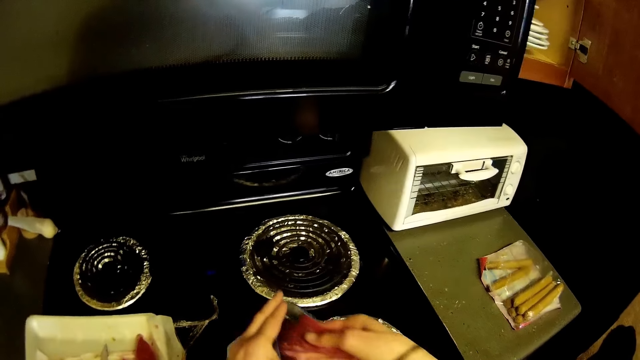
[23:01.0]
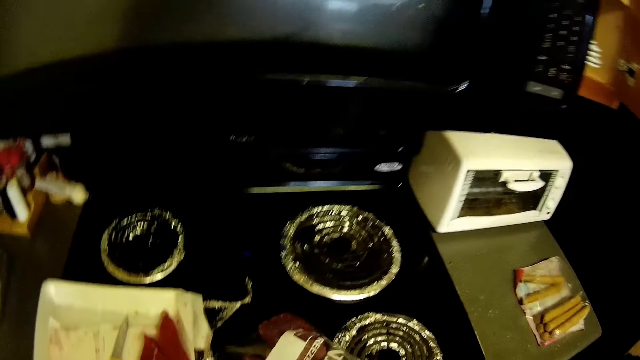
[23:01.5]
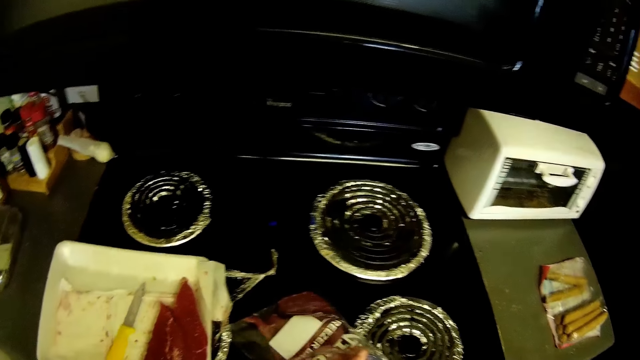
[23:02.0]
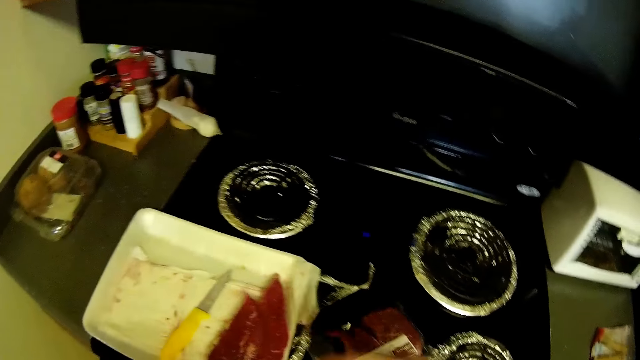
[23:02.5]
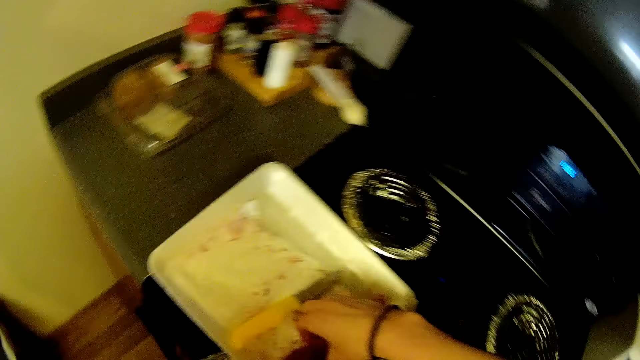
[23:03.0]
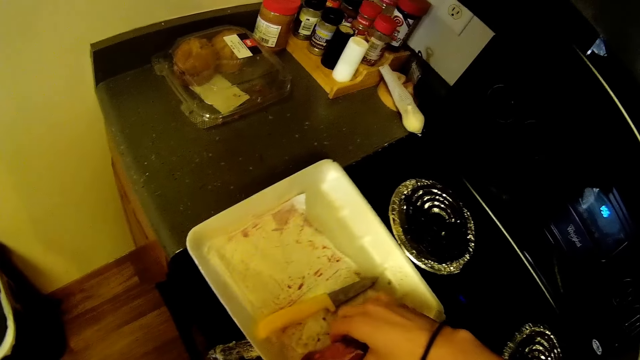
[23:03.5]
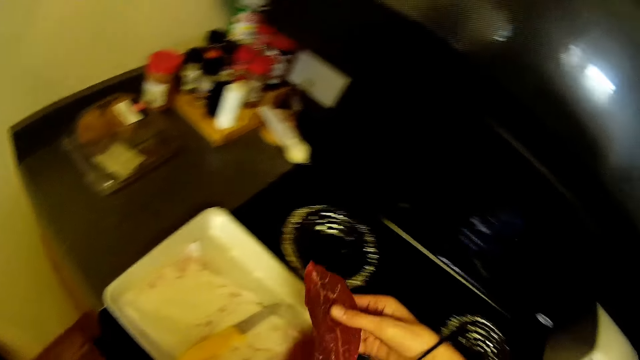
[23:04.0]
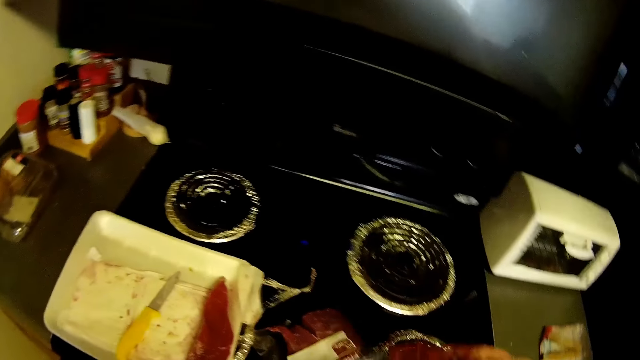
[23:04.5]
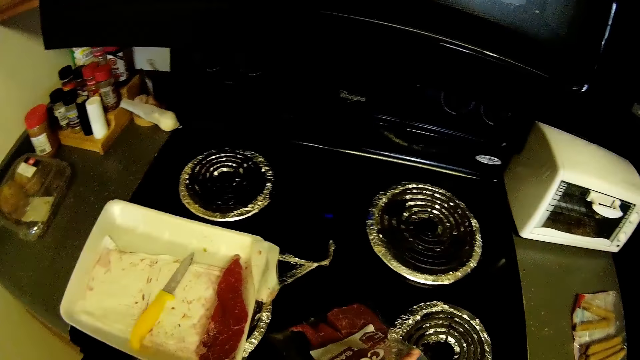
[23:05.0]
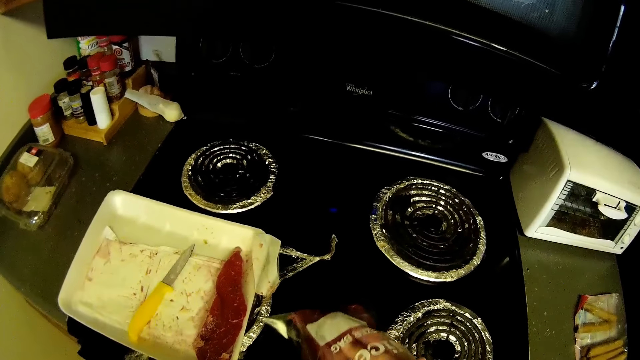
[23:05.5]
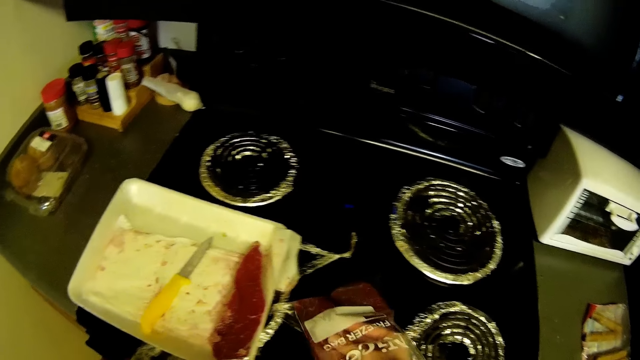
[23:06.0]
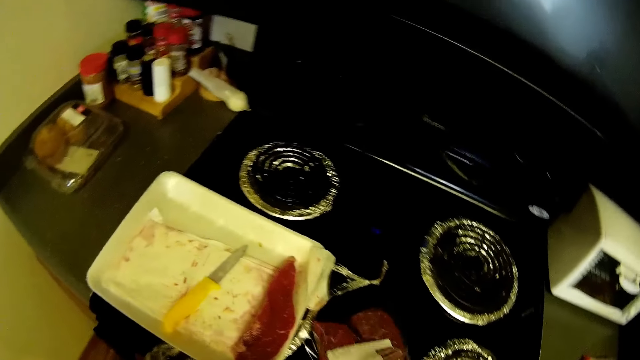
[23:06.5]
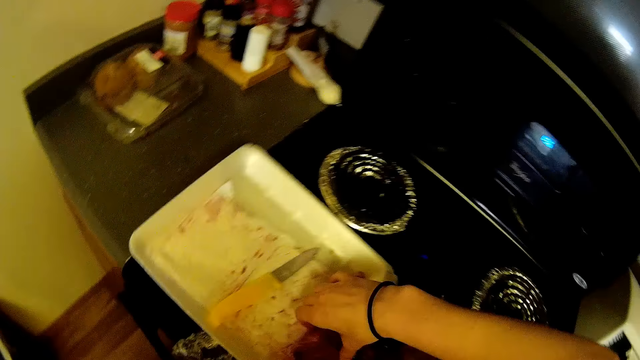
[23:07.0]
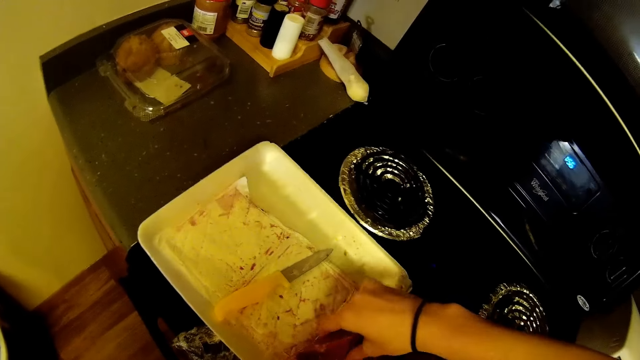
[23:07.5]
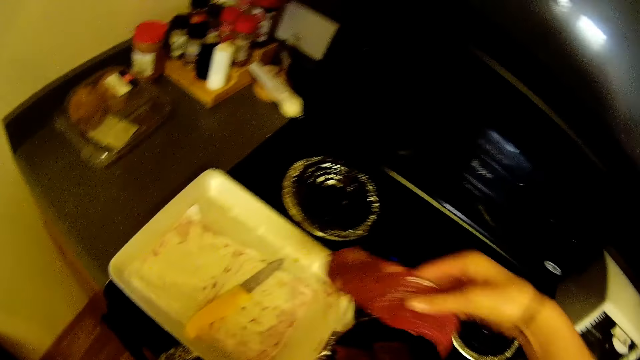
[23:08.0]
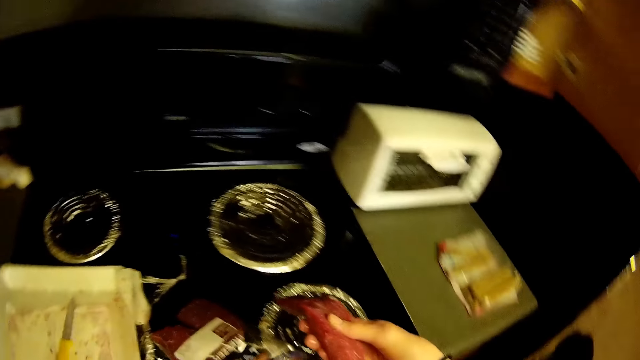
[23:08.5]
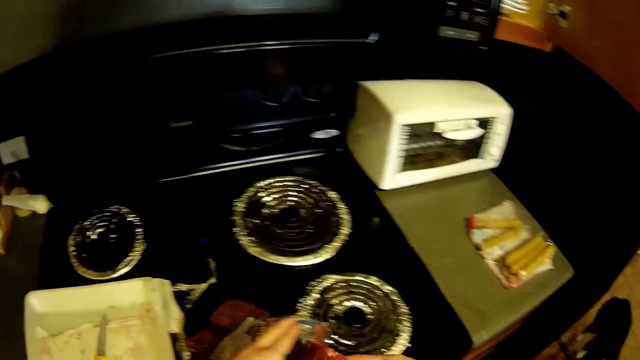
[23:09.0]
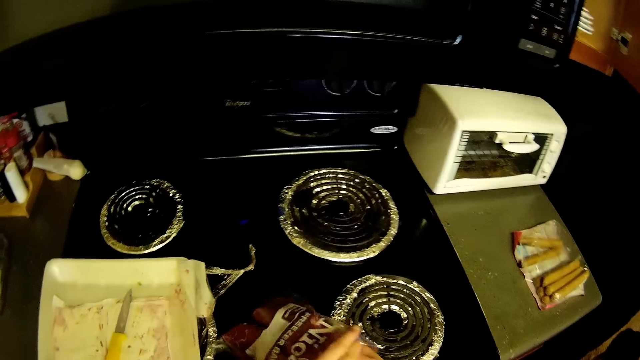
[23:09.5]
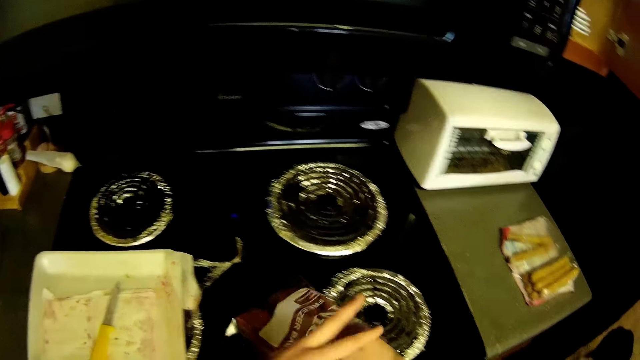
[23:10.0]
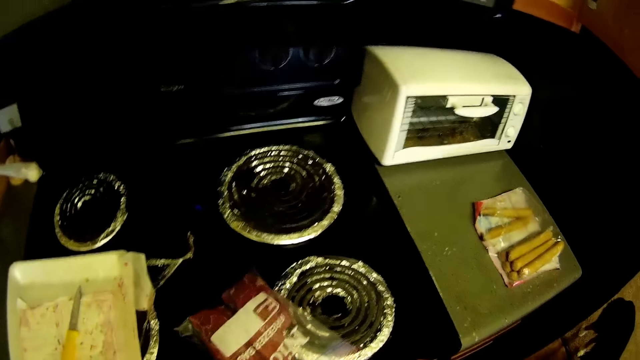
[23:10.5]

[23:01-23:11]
The camera wearer picks up another steak in a paper plate on top of the gas cooker with his right hand. He places the steak into the zipper bag in his left hand. He picks up another steak in the paper plate on top of the gas cooker with his right hand. He places the steak into the zipper bag in his left hand.

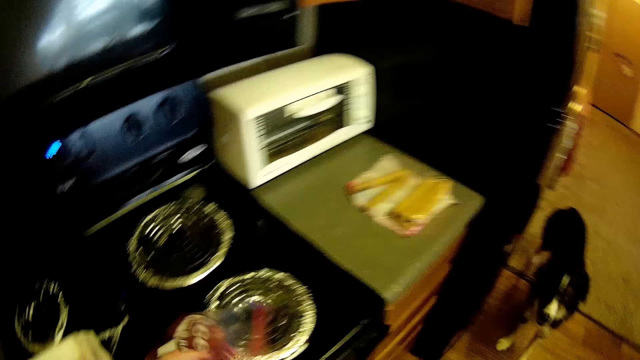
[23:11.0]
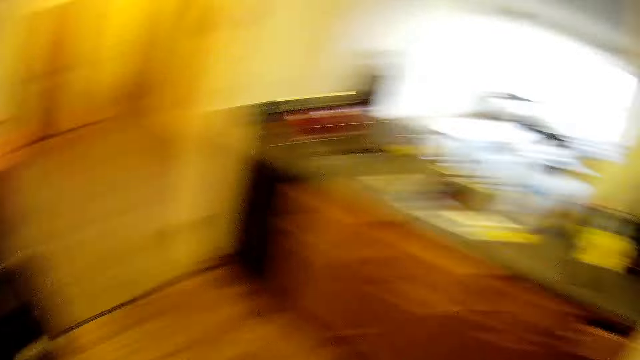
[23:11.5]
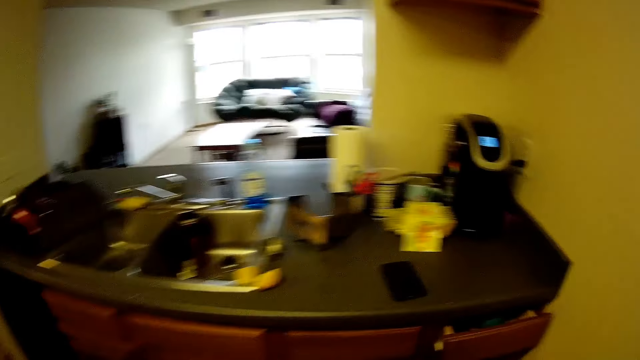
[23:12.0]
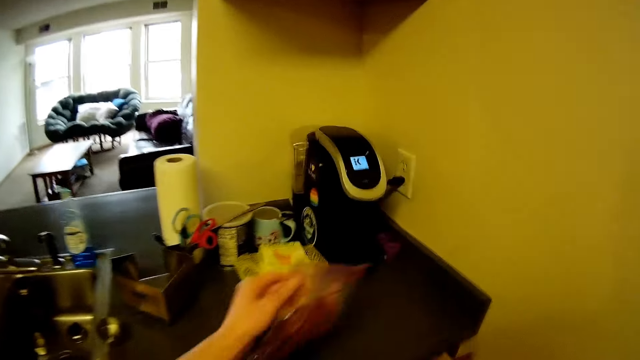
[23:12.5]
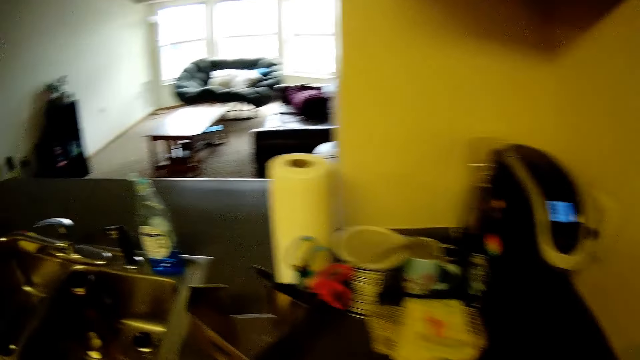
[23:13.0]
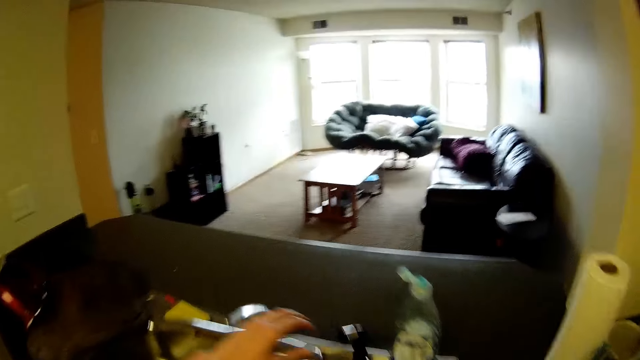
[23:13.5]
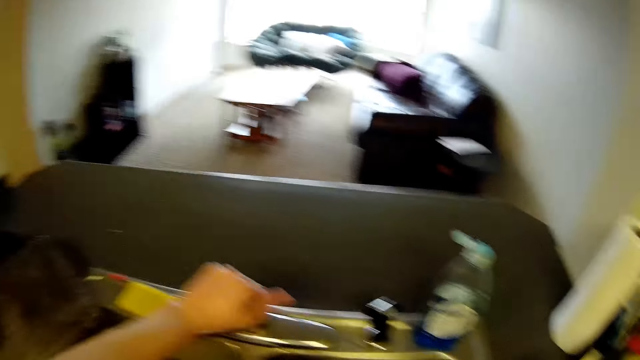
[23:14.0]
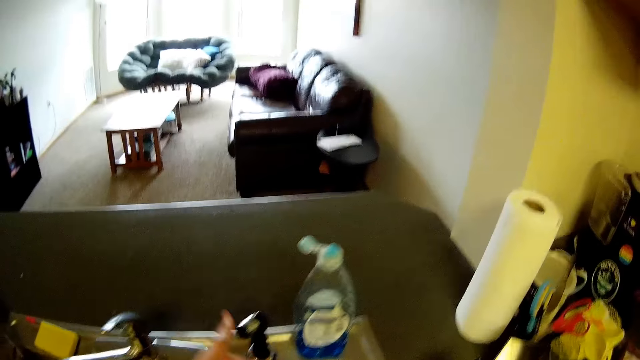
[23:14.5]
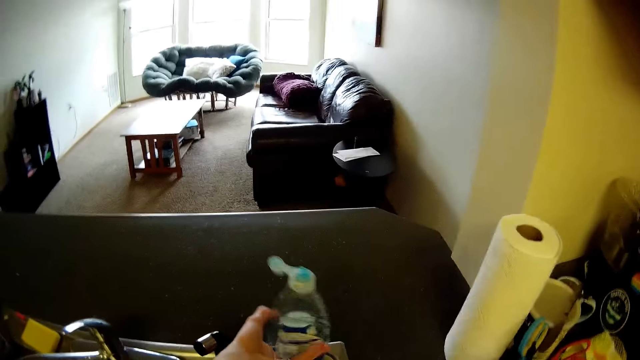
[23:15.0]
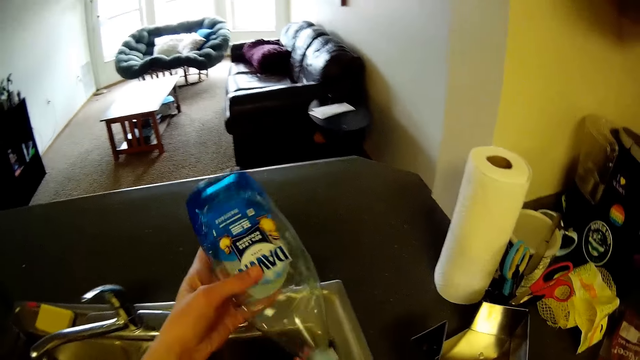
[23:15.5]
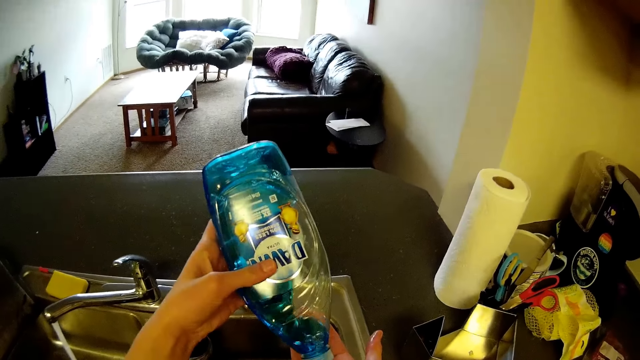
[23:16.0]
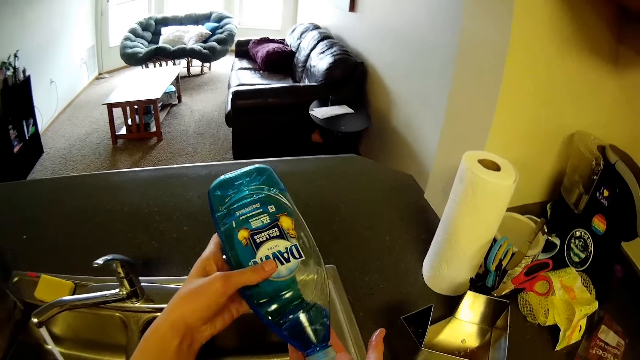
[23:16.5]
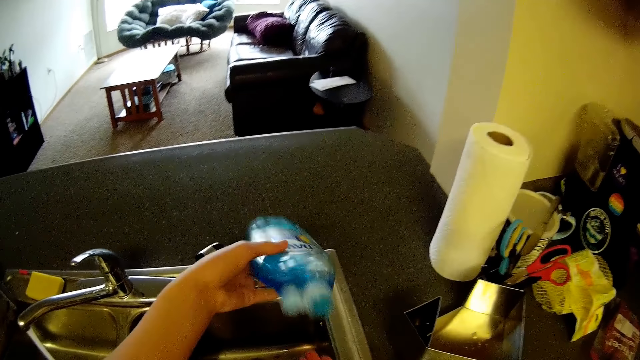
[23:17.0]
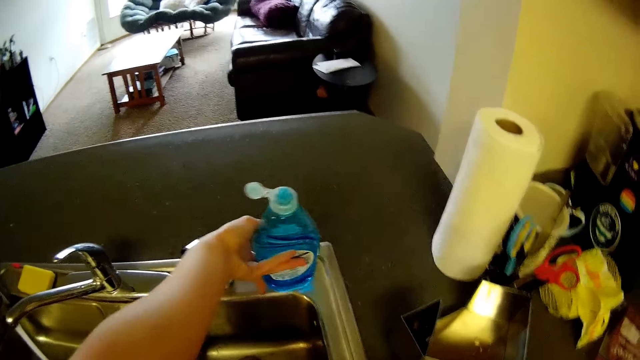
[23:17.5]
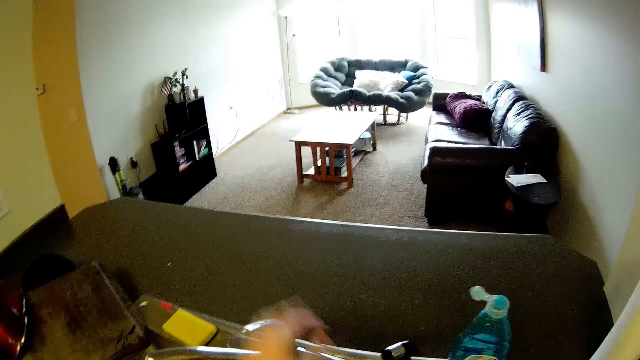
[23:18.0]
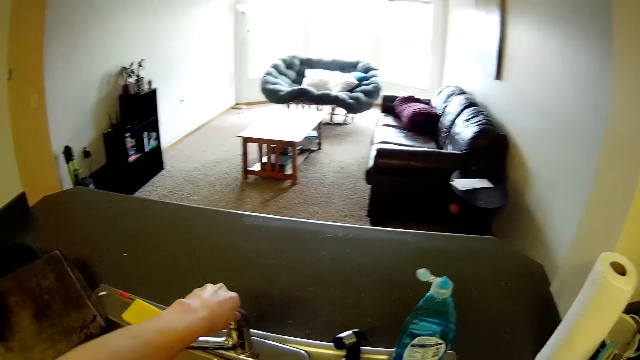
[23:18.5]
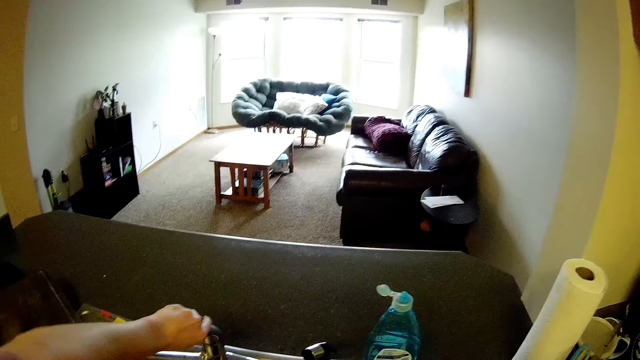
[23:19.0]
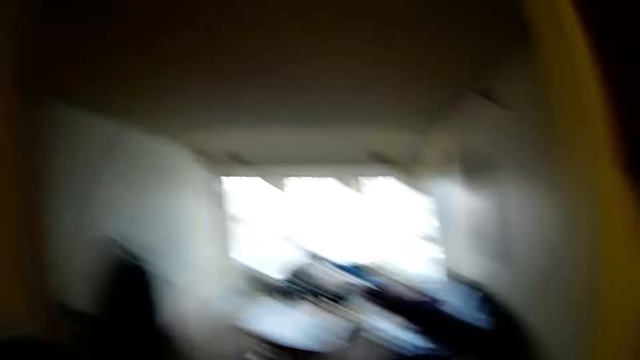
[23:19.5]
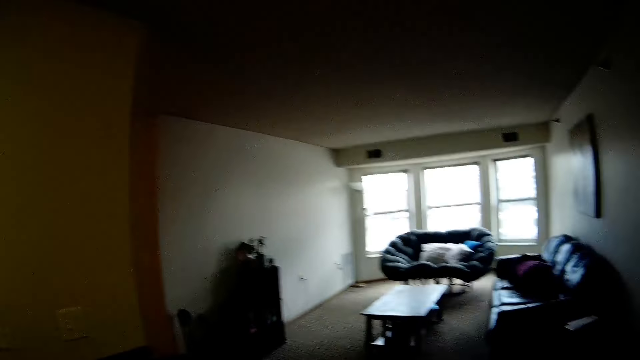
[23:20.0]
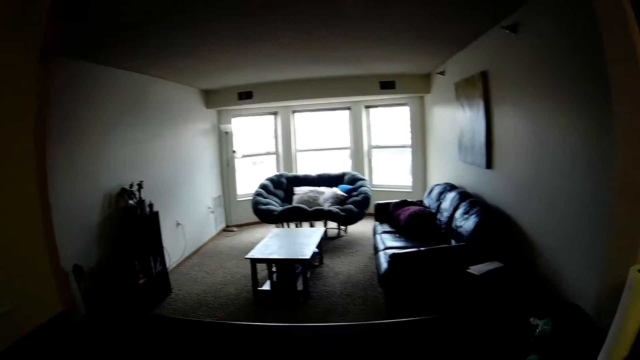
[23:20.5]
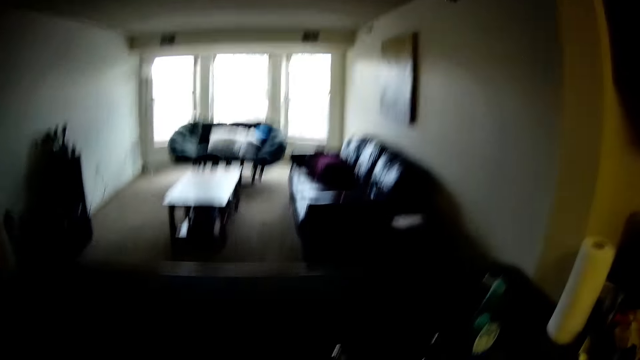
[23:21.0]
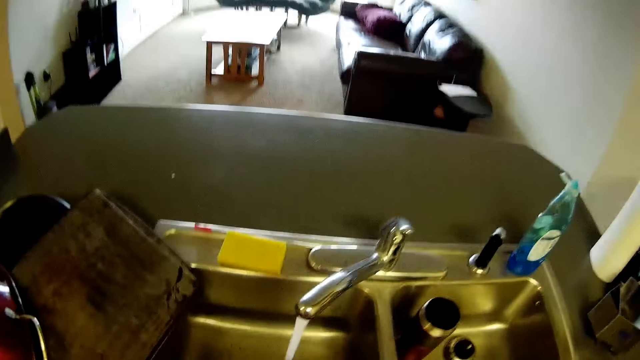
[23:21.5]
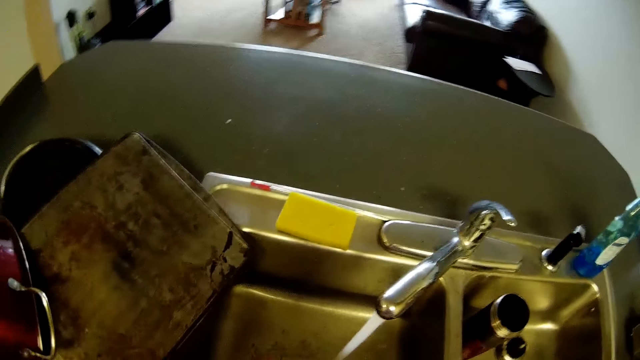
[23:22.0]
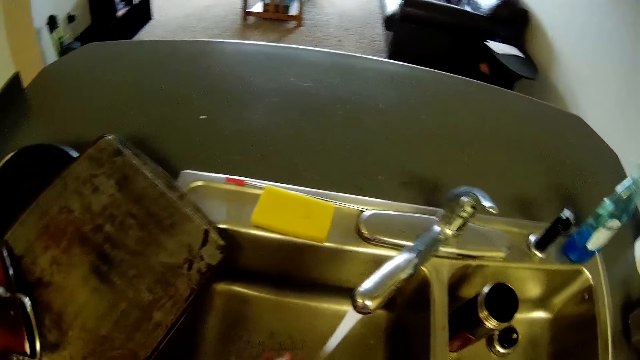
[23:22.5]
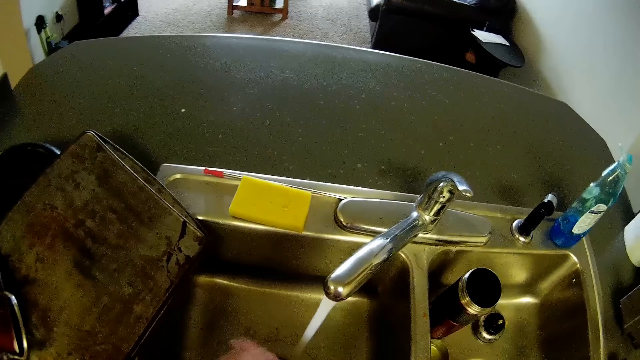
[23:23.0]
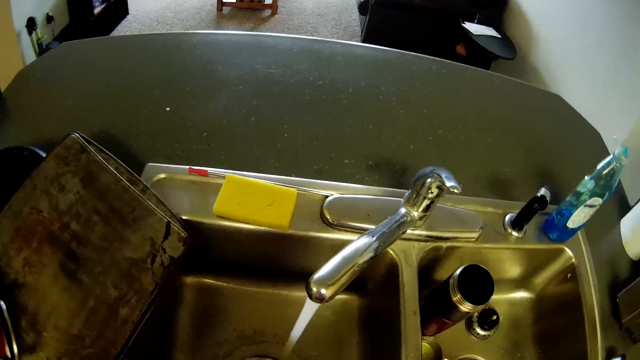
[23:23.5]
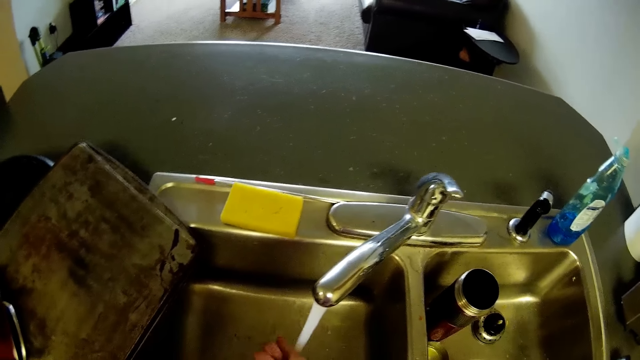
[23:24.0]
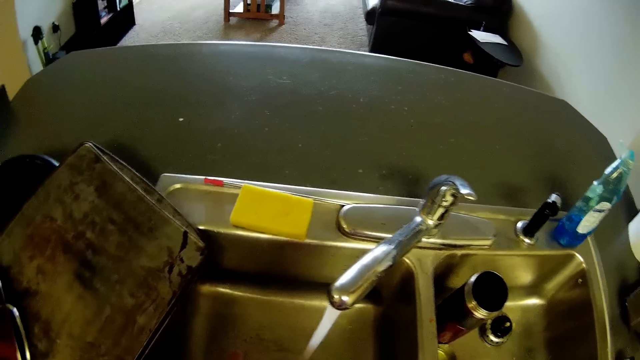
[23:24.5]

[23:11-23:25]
The camera wearer walks to the sink. He drops the bag of steak on top of the kitchen cabinet. He opens the tap or knob with his left hand. He picks up a bottle of liquid soap with his left hand. He pours some of the liquid soap on his right hand. He drops the soap on top of the sink. He touches the tap with his left hand. He opens the knob. He looks around. He rubs the soap in his right hand around his hands. He washes the hand.
